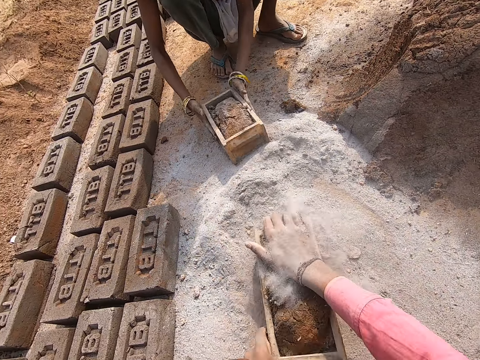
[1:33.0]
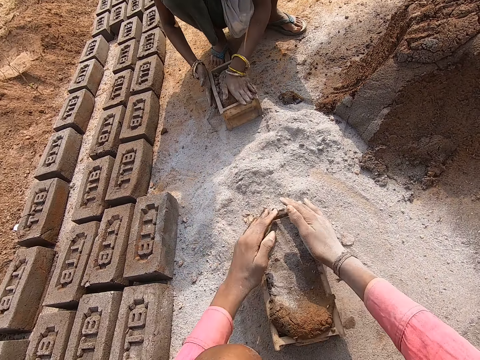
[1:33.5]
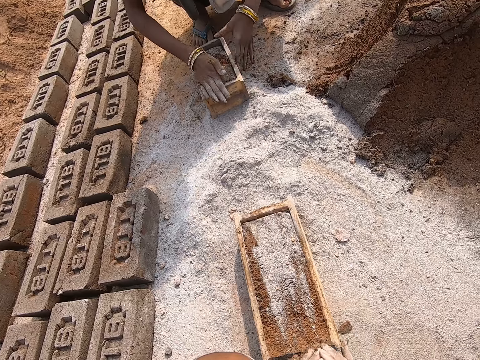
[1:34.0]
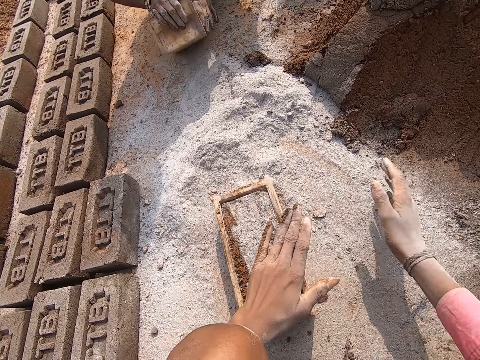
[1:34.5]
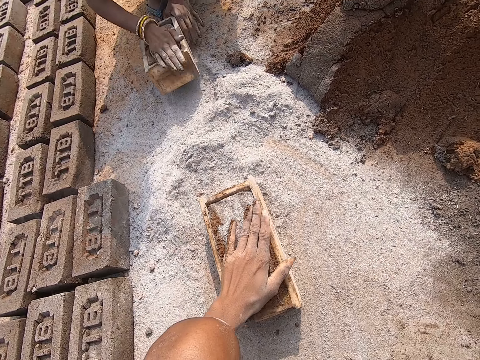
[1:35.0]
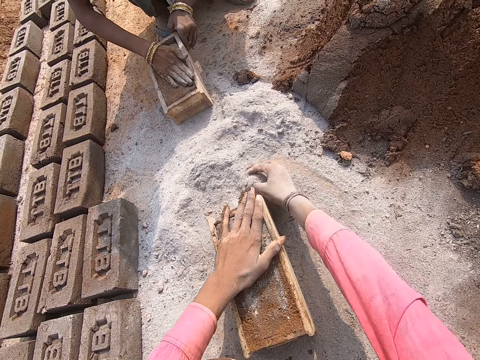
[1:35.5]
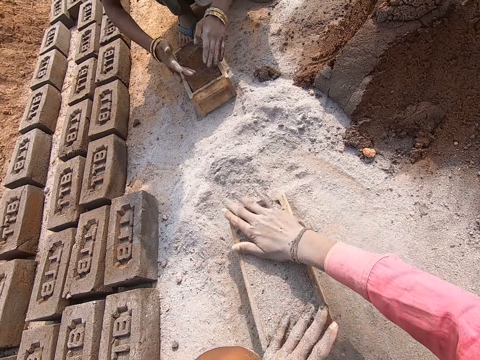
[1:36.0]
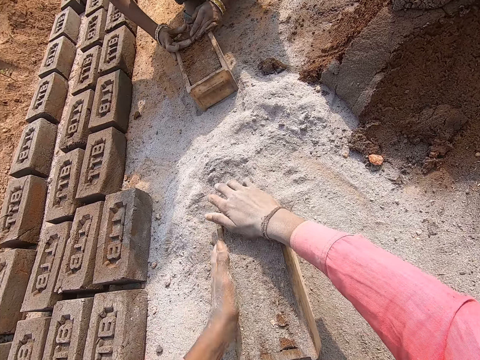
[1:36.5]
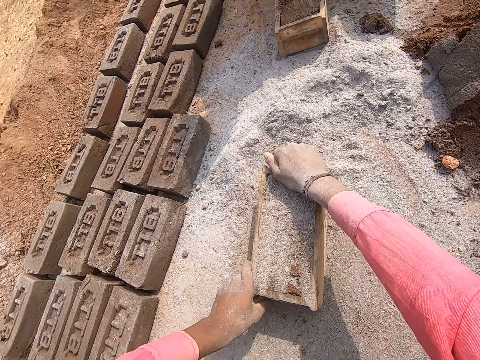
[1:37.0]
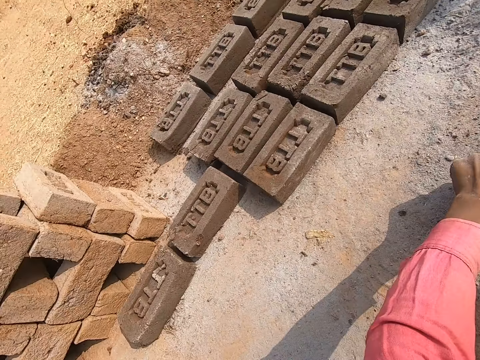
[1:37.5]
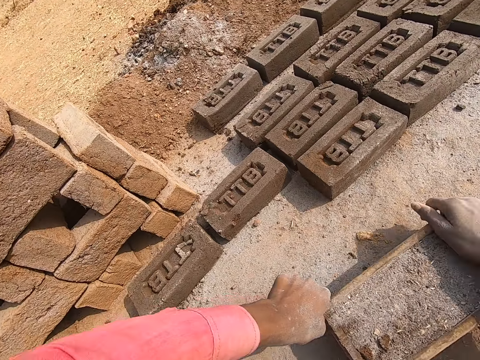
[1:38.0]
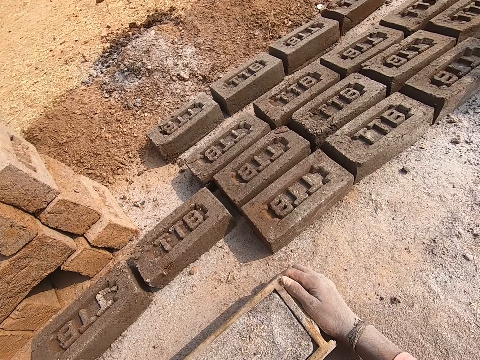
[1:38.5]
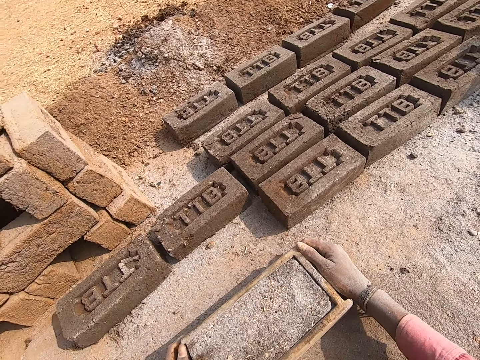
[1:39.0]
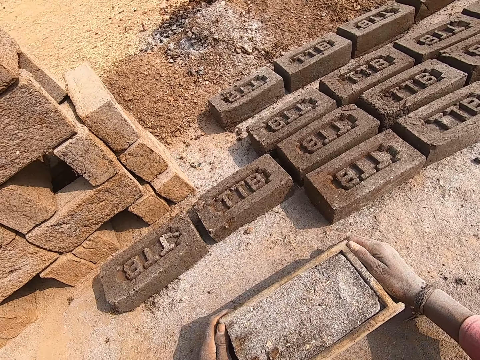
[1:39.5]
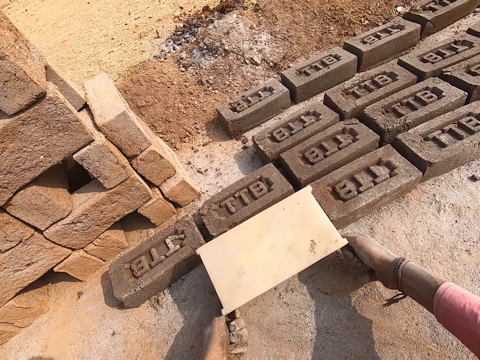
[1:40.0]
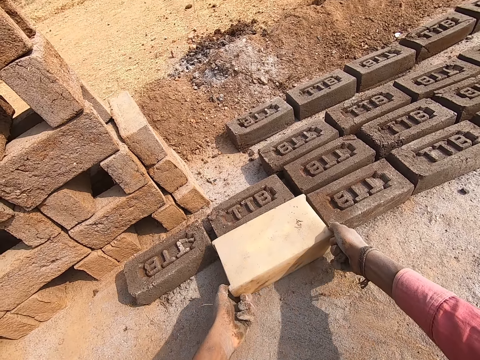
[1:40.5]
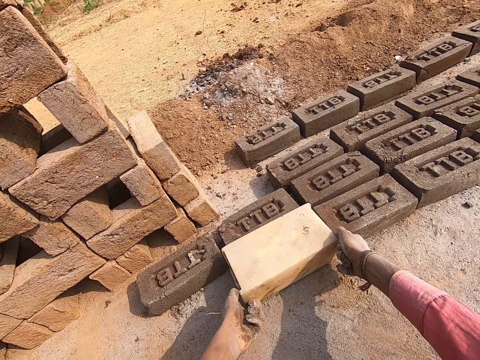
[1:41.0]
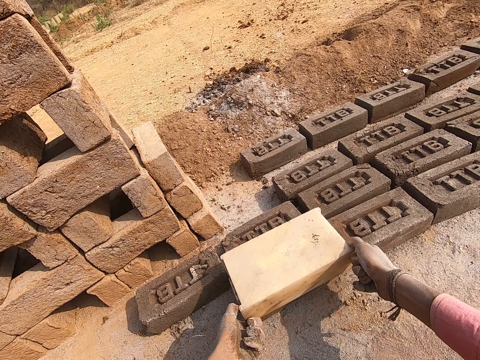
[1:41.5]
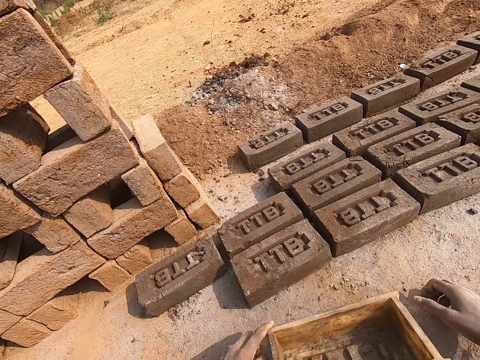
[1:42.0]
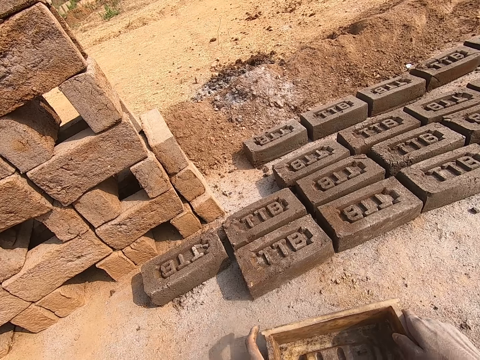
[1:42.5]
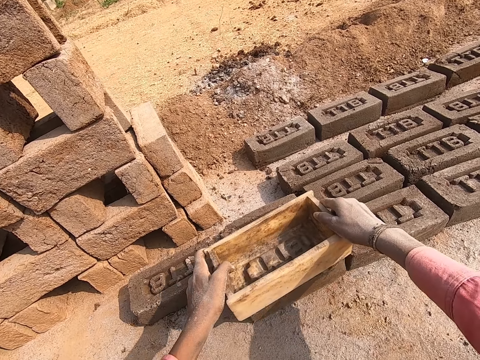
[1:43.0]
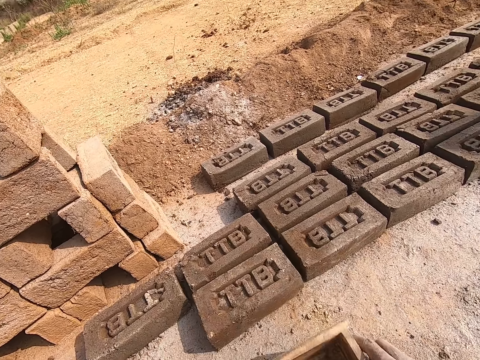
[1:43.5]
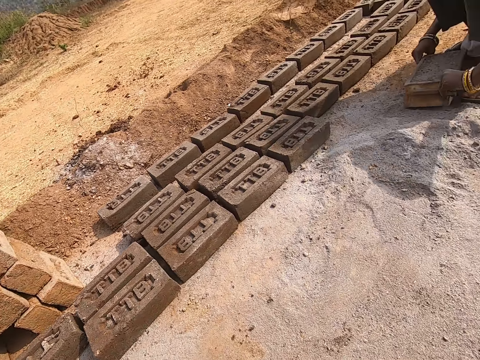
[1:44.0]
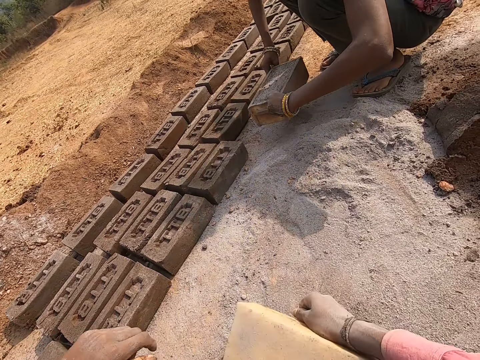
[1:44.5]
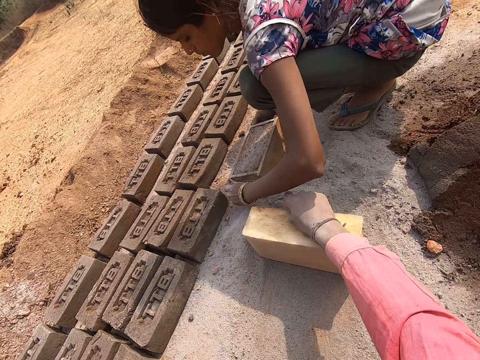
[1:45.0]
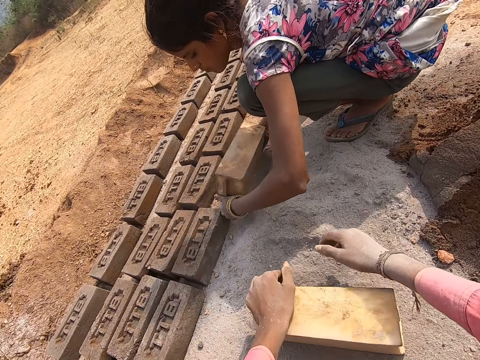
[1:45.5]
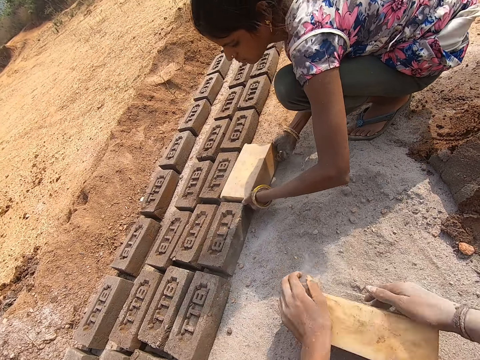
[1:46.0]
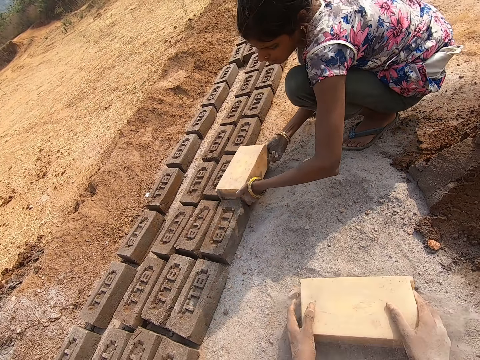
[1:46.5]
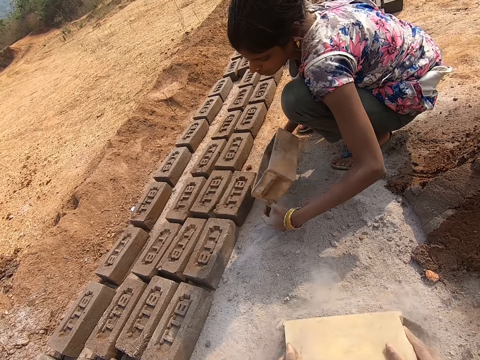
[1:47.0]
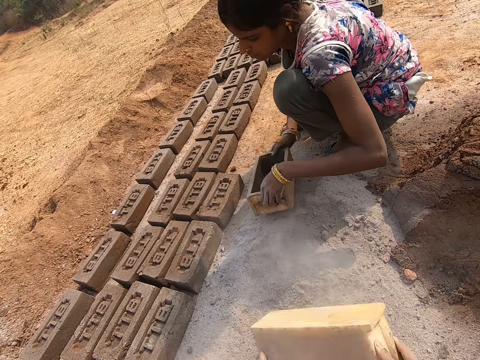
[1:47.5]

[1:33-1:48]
The camera wearer makes a brick. They pour cement on the clay. They lay the brick on the ground. They put dust particles inside the brick.

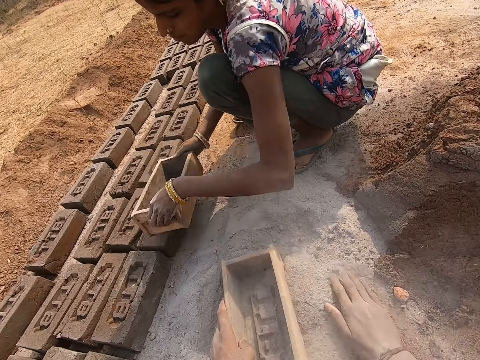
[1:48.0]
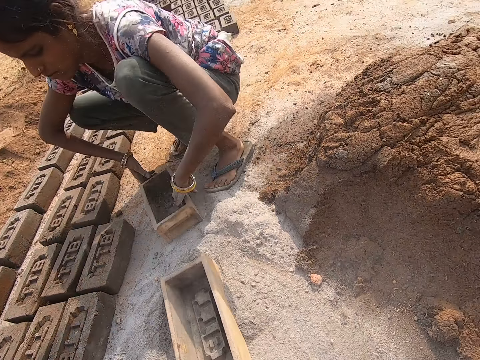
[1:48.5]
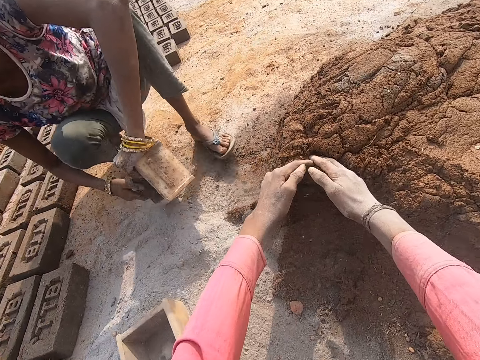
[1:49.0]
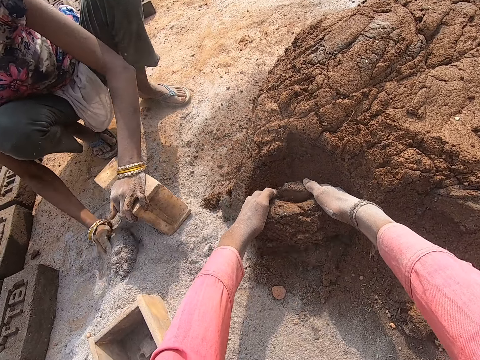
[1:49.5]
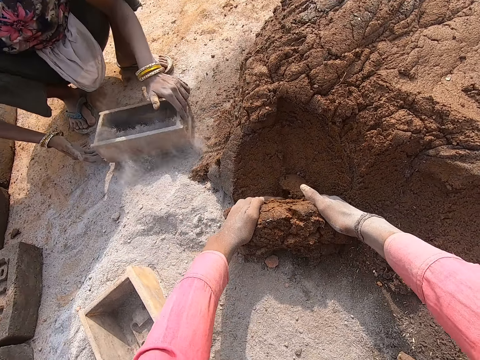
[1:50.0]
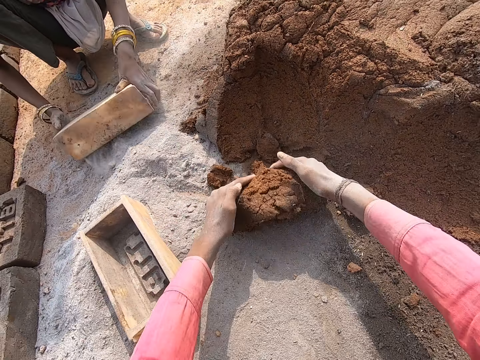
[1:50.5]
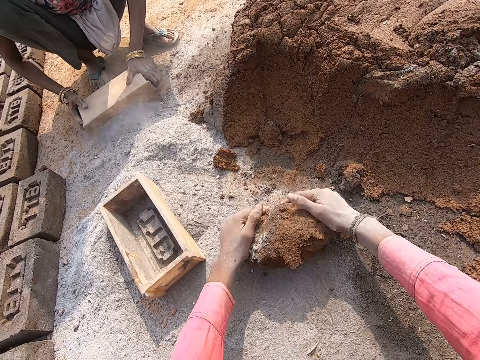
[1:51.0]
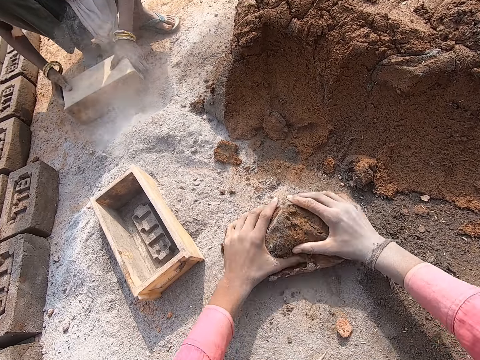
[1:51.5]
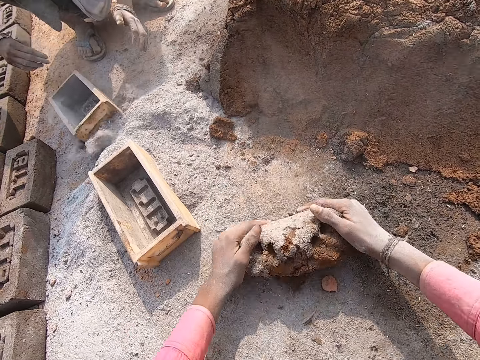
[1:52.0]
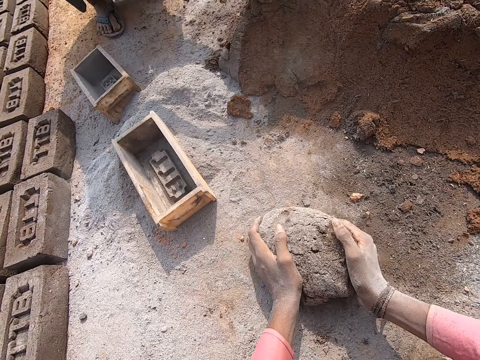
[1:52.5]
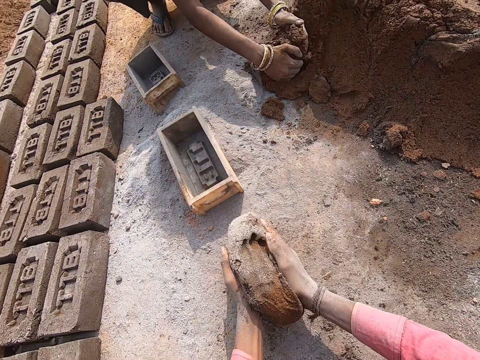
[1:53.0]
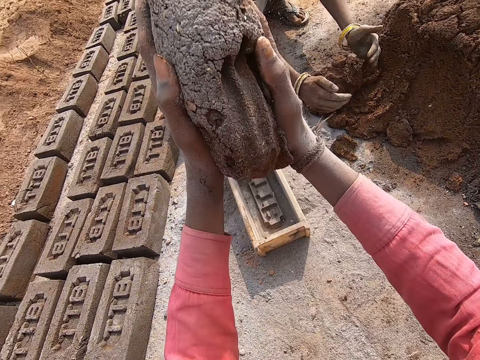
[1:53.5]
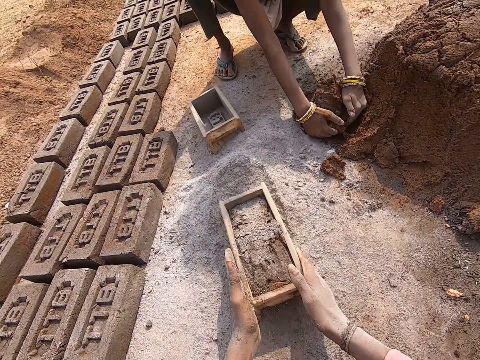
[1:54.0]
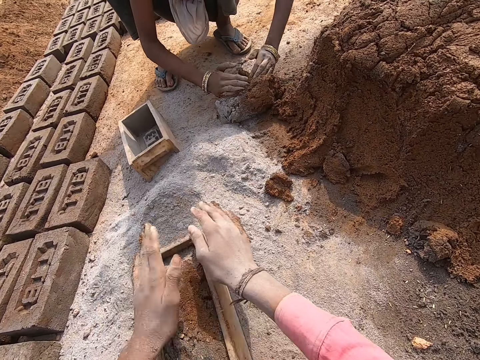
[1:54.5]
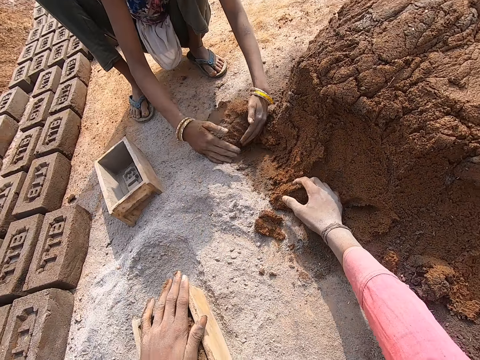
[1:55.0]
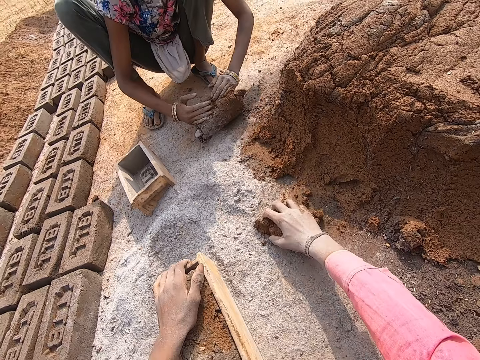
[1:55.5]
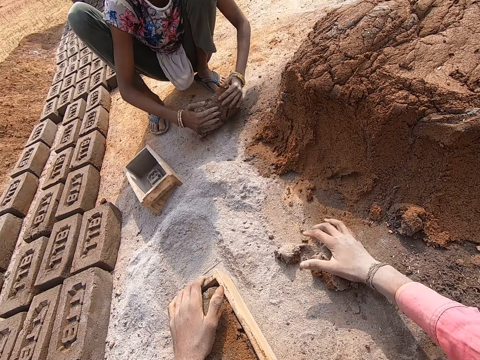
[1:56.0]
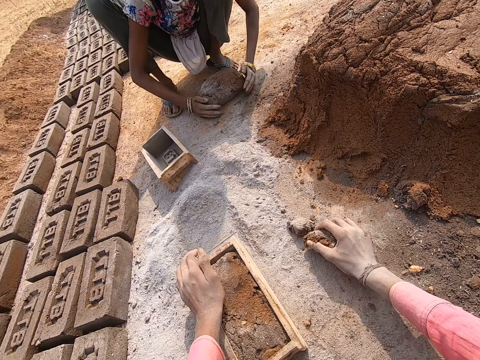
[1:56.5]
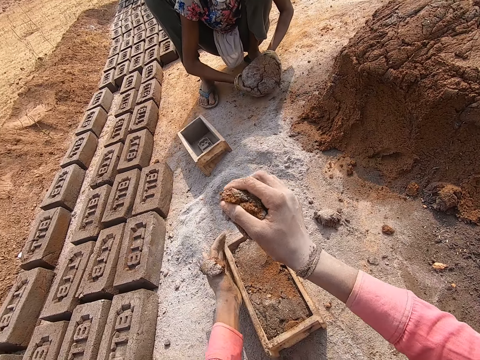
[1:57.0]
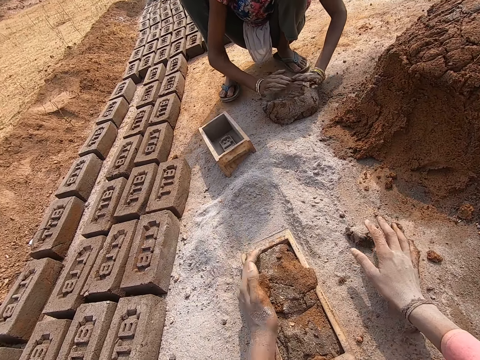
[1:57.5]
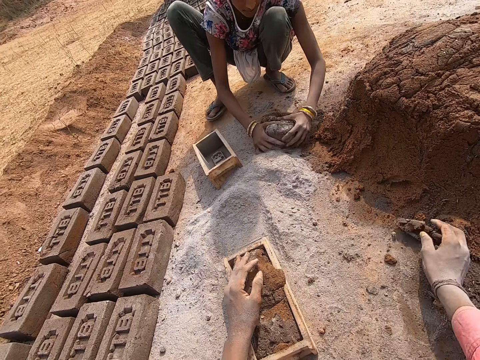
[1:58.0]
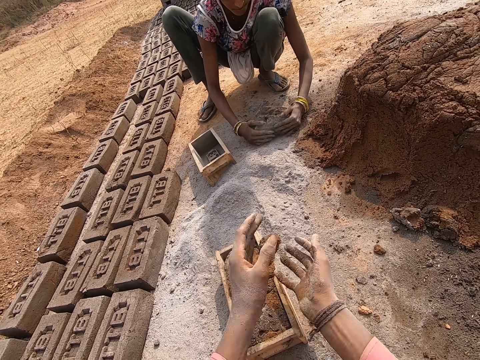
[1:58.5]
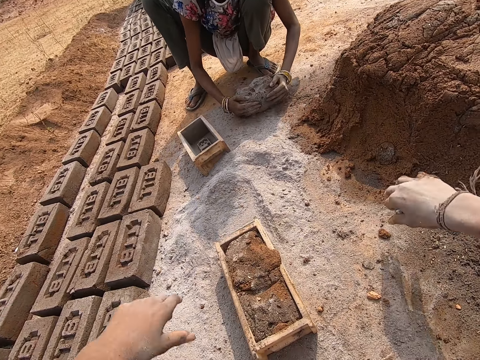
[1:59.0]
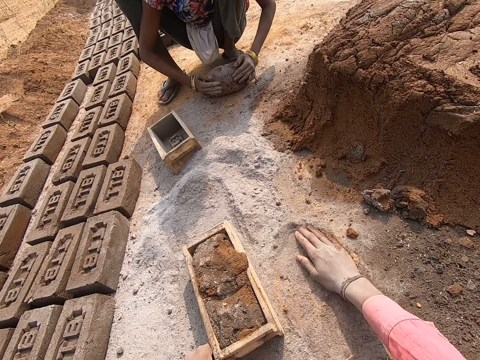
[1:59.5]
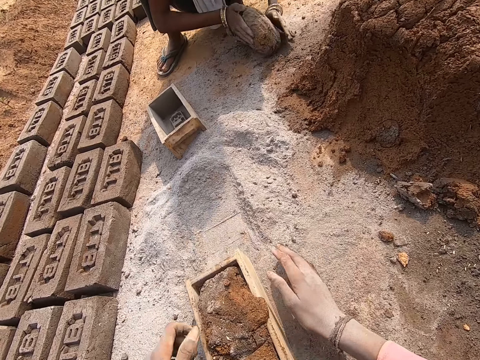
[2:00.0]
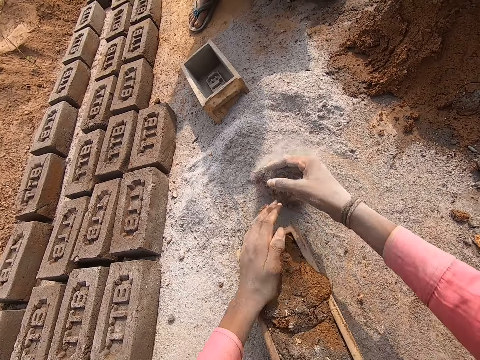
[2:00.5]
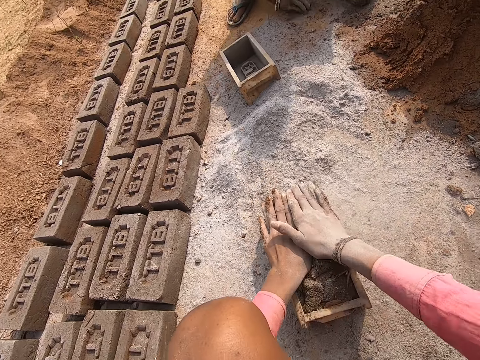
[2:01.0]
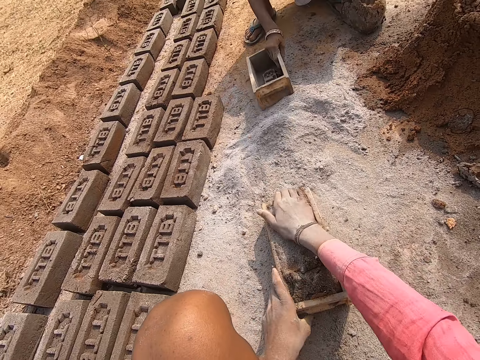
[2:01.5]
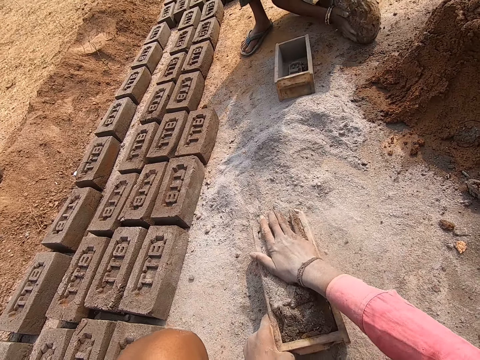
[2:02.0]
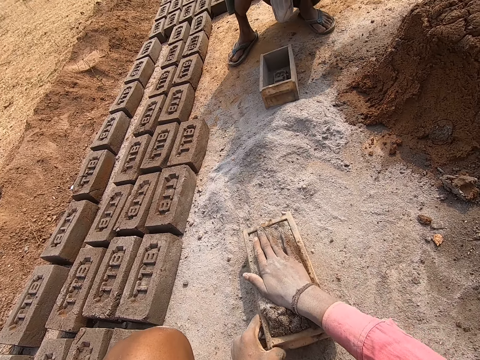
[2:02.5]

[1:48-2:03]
The camera wearer picks up mud. They dialogue with a person. They put the mud inside a brick. They make the brick.
